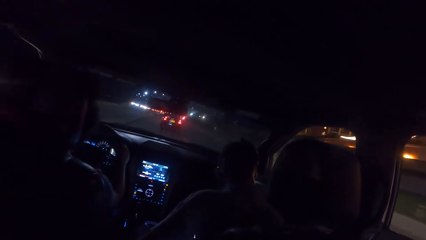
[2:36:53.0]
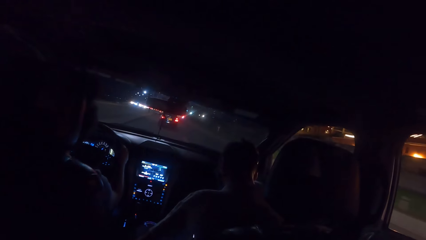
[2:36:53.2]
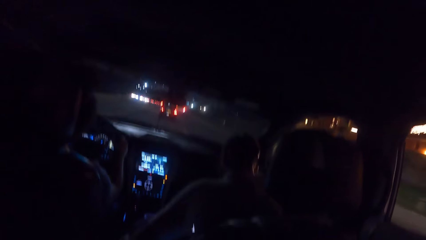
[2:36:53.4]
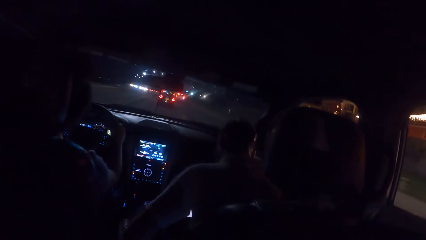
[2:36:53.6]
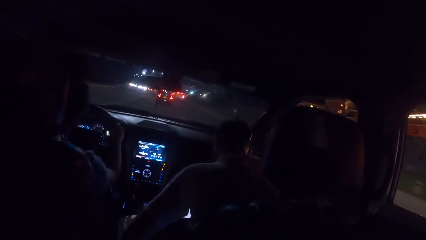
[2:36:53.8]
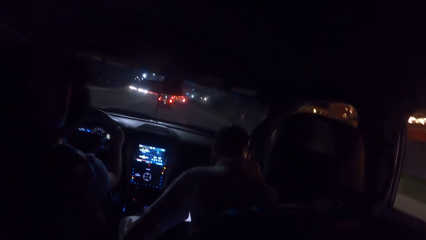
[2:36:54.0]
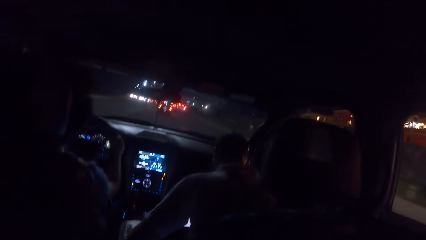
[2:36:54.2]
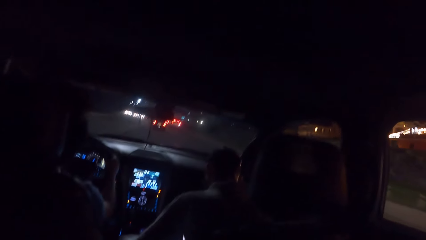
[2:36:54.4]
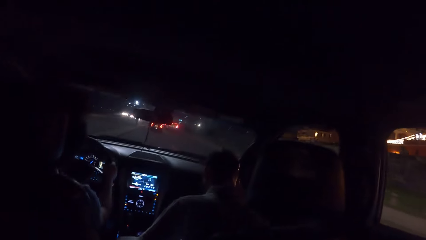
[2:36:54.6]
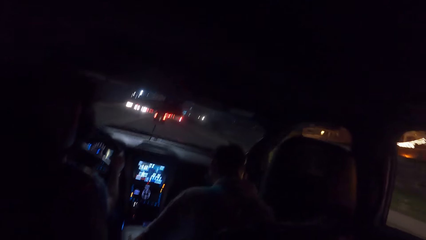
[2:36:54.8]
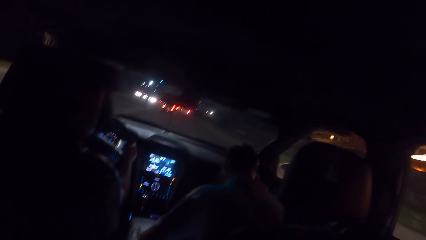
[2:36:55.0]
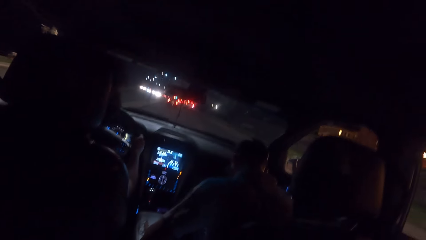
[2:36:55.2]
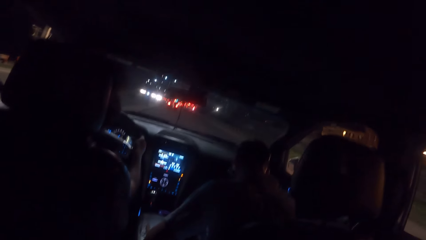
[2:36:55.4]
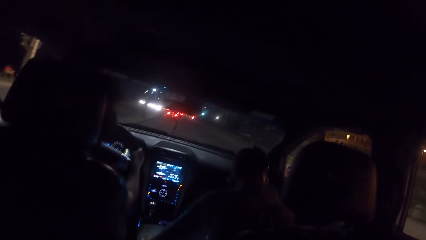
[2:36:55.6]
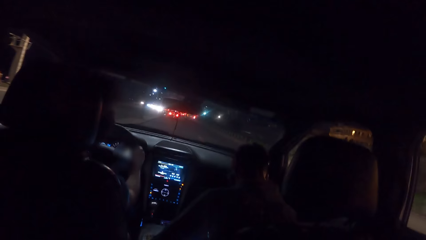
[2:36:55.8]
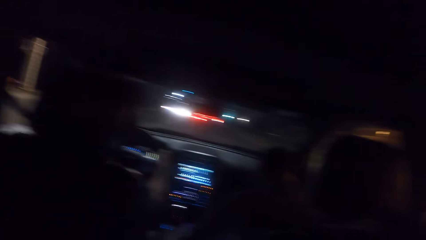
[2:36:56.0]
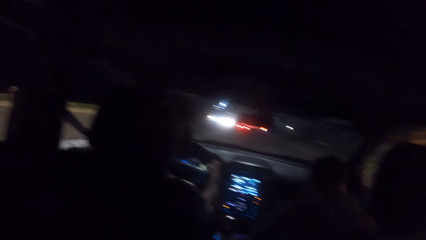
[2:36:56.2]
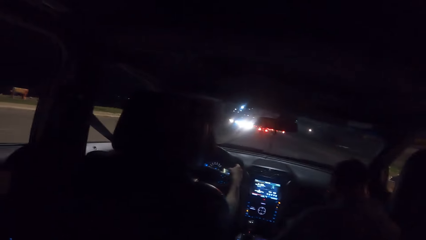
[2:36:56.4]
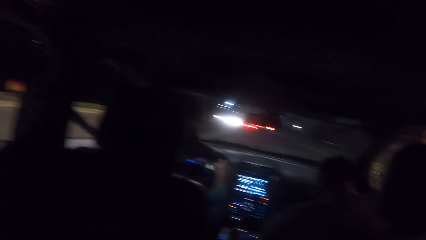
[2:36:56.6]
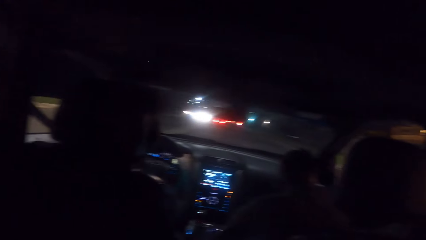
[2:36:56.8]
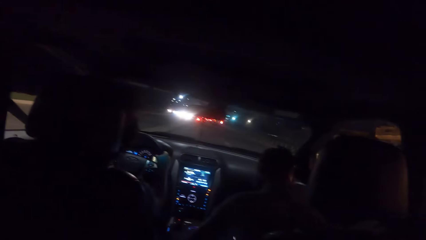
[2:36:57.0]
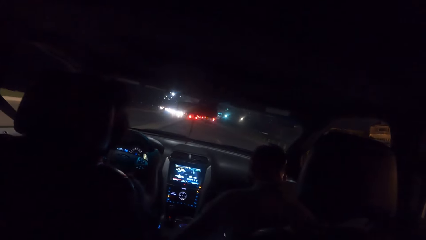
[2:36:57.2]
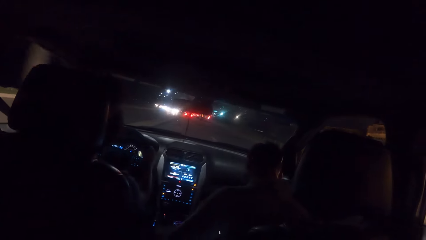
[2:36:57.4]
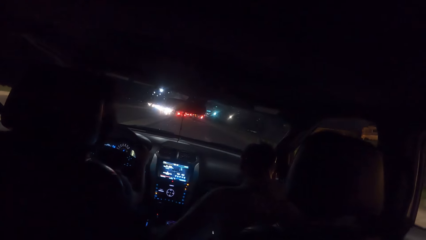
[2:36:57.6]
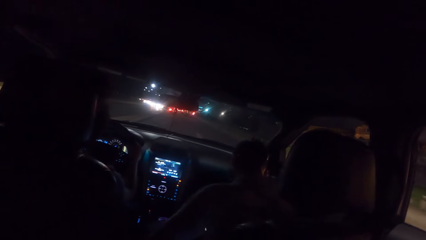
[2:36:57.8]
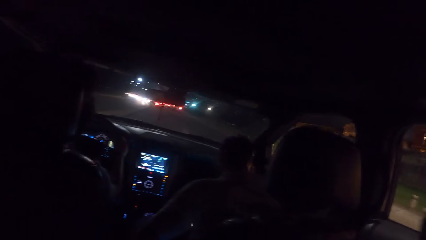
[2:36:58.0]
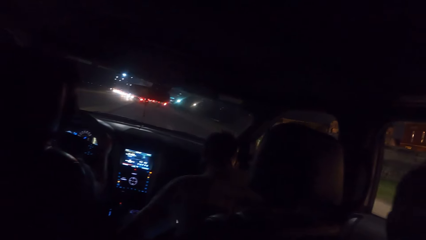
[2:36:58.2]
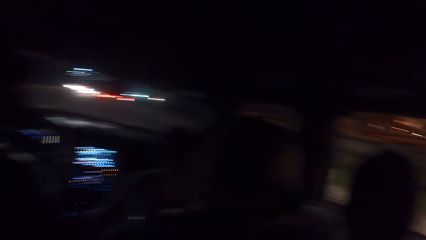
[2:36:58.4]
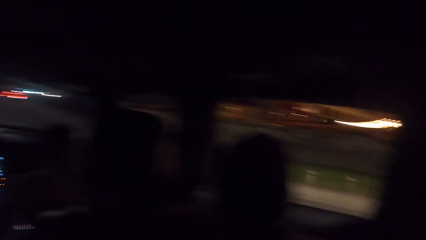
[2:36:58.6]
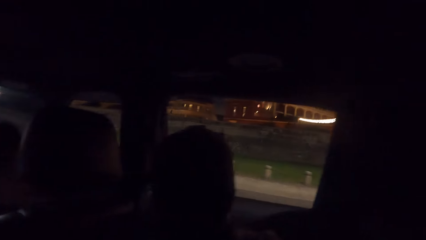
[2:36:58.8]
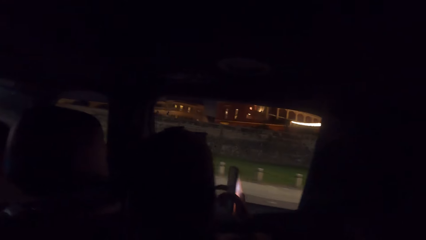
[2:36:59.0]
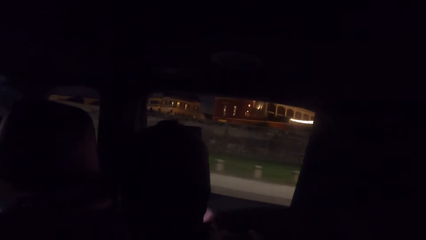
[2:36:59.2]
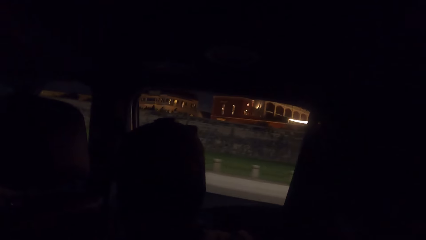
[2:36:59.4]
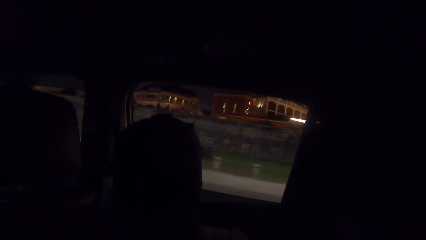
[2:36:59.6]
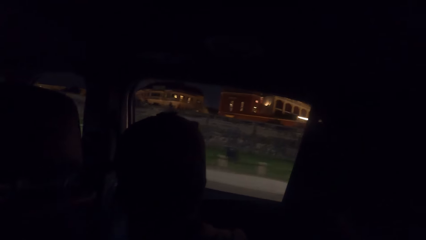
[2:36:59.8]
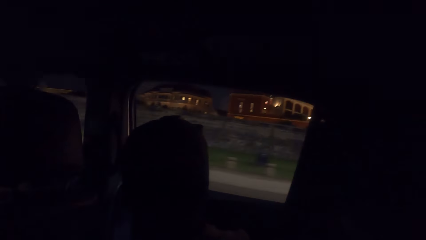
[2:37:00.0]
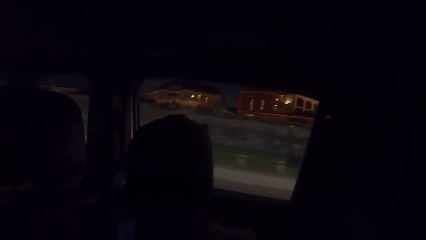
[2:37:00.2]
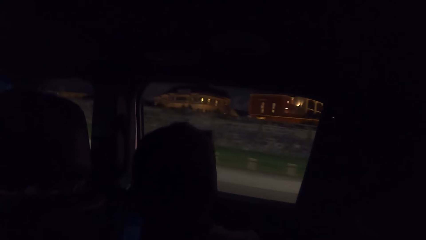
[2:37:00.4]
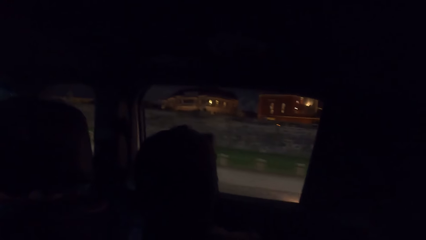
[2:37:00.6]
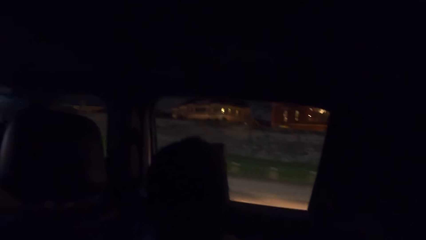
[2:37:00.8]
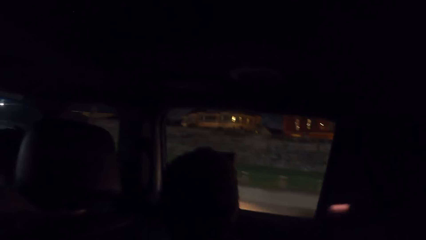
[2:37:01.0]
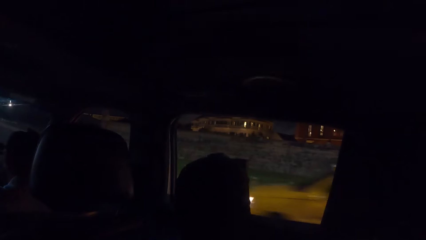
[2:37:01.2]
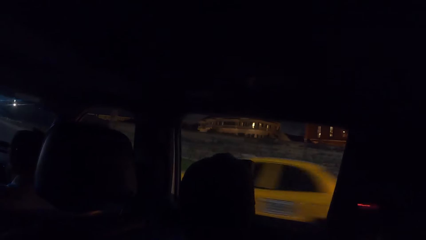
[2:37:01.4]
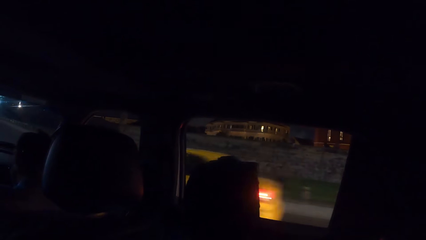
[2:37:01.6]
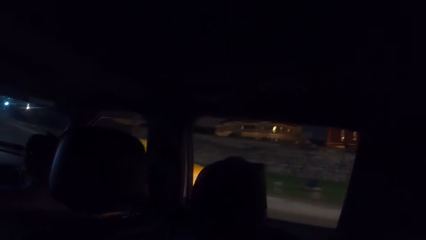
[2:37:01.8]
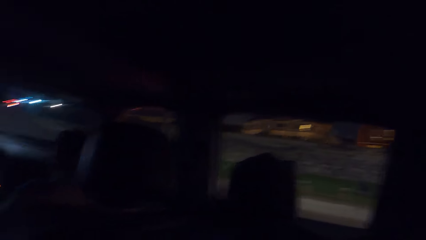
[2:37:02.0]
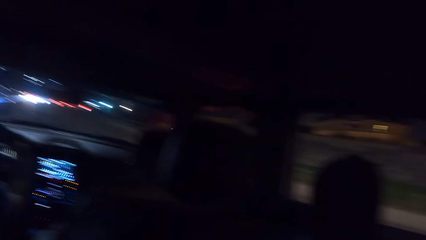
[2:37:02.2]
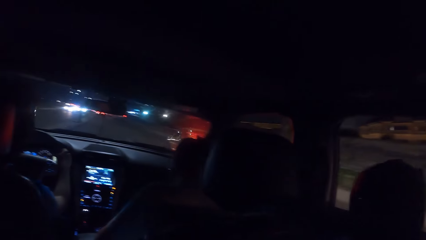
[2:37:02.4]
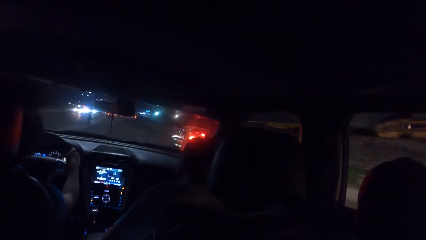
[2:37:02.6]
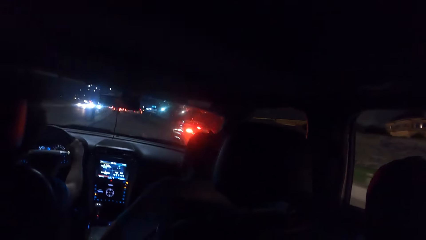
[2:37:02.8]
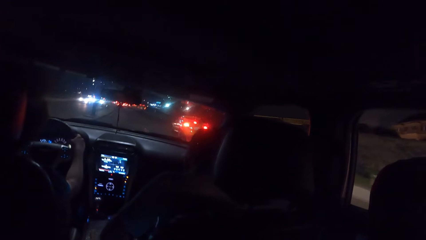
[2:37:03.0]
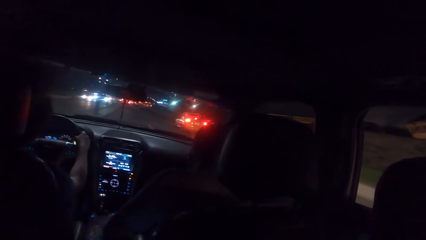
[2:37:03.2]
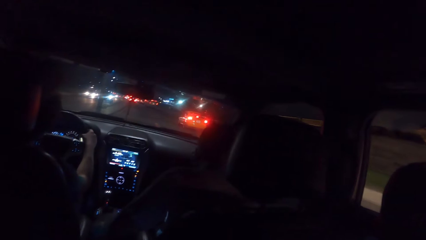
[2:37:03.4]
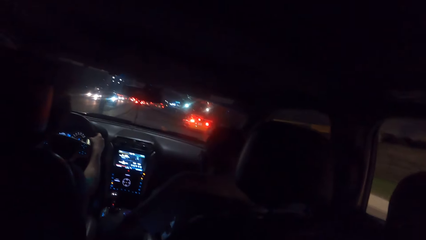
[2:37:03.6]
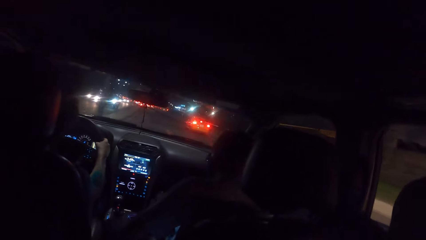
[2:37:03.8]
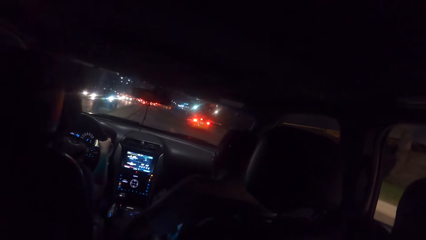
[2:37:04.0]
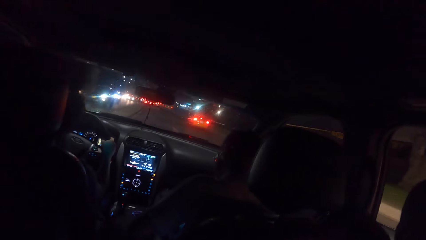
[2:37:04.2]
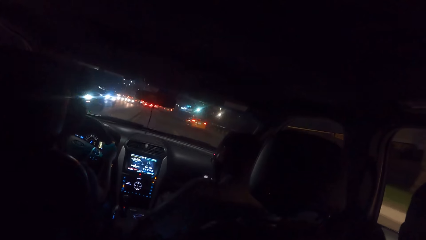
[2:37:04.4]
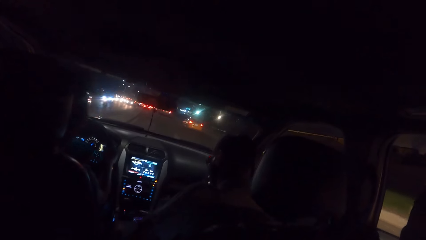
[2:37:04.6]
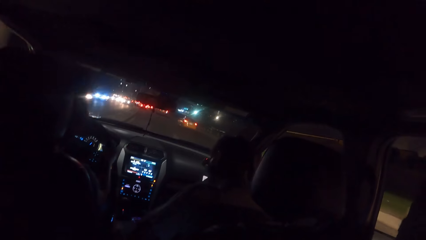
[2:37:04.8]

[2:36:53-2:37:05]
A person moves a hand.

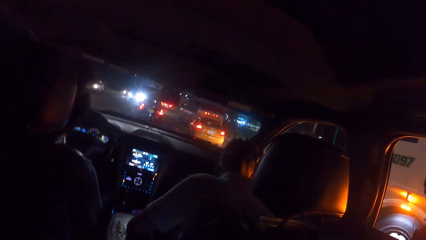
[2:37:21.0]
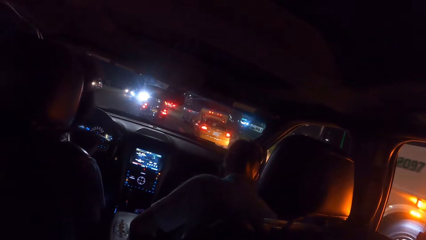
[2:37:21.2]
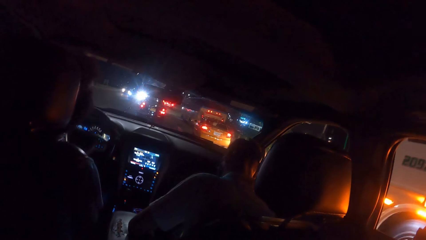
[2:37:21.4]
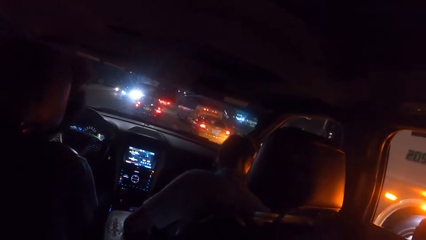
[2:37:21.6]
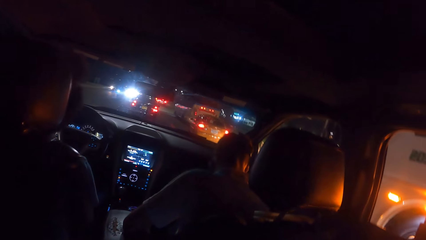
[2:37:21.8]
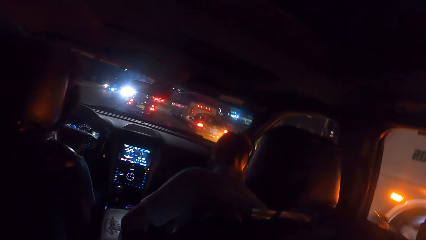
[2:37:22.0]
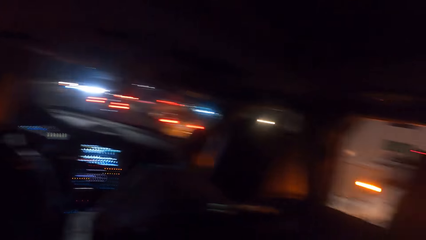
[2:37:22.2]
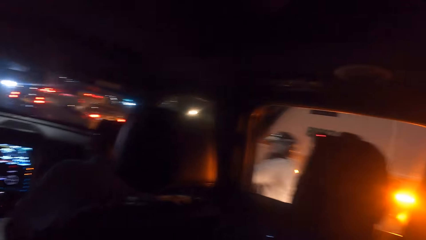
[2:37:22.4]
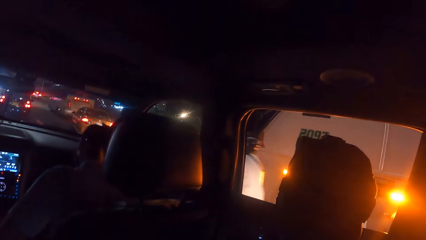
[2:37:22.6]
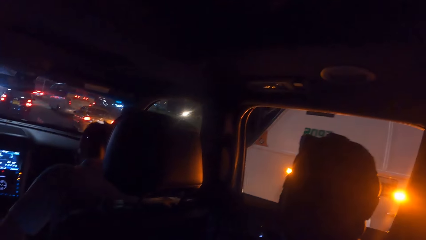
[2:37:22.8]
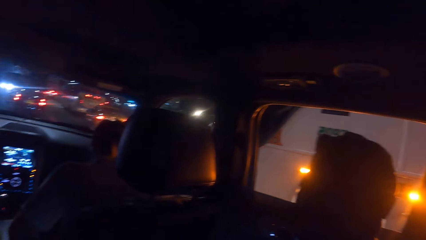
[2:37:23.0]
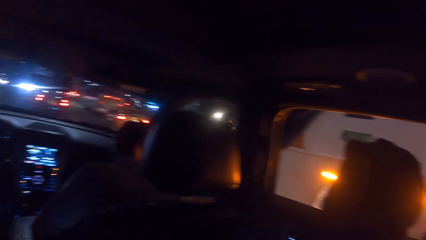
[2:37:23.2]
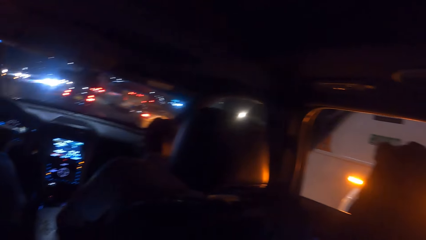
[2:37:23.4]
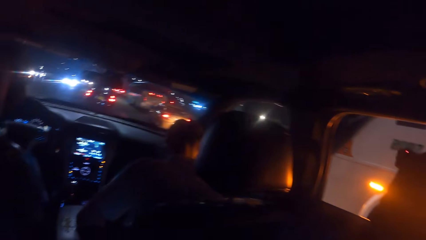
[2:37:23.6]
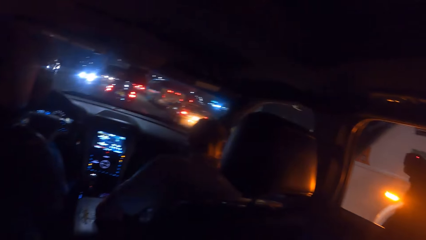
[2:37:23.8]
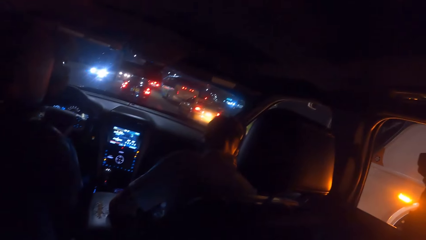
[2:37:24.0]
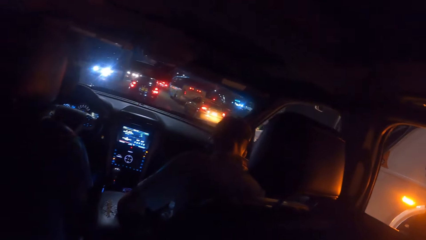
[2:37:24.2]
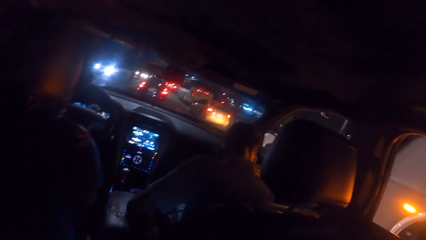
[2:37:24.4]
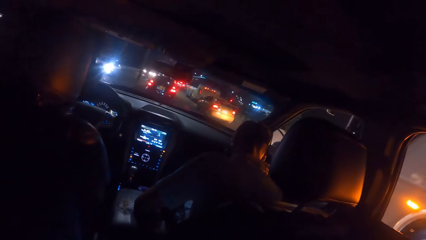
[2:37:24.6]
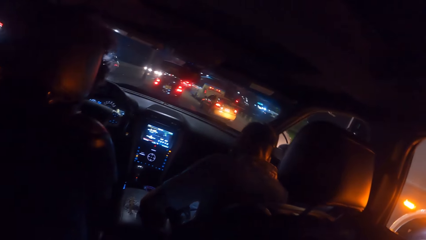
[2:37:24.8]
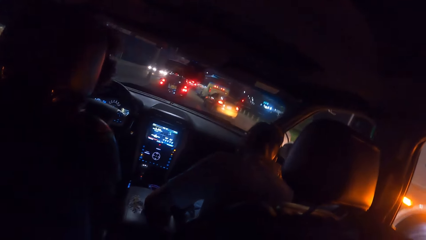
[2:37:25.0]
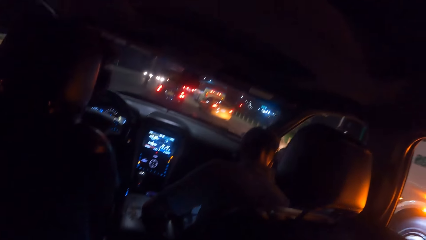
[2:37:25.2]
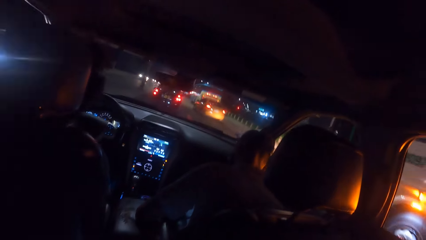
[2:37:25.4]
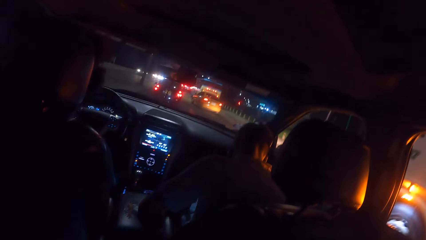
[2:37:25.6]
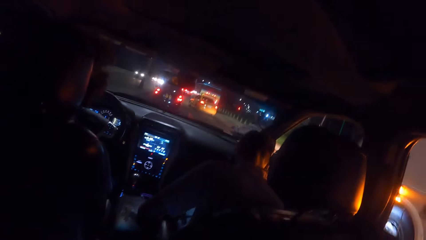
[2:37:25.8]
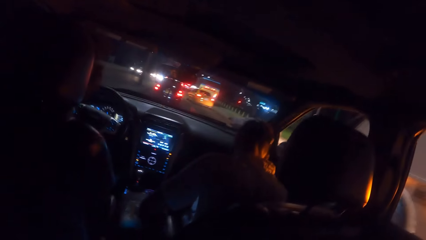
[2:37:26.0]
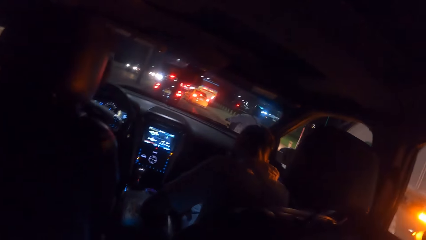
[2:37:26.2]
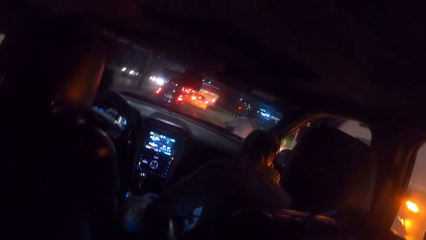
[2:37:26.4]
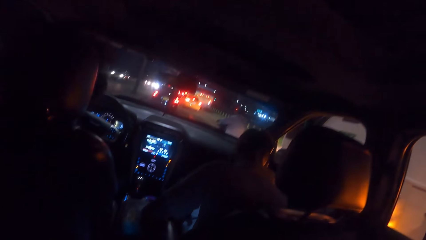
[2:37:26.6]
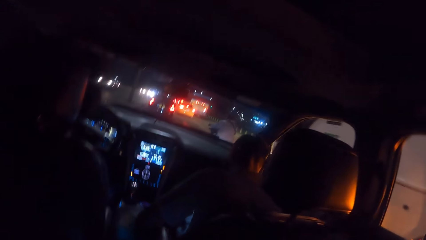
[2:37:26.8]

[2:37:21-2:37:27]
A man rides a bike on the road past the camera wearer with both hands.
